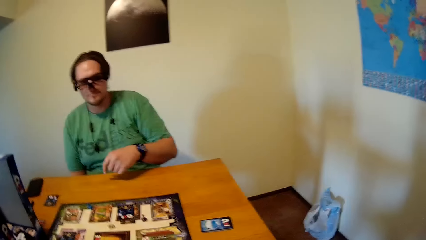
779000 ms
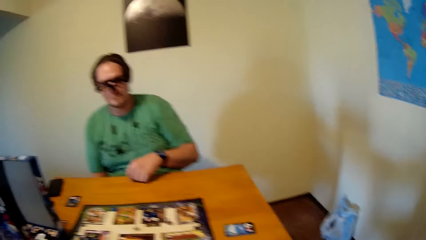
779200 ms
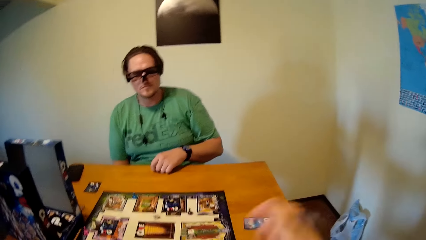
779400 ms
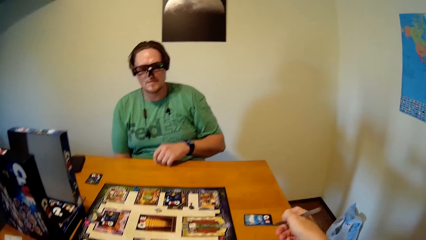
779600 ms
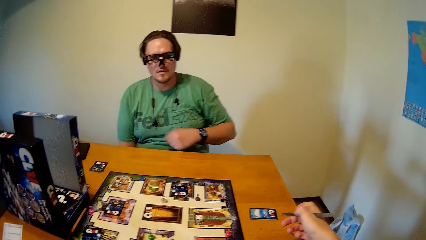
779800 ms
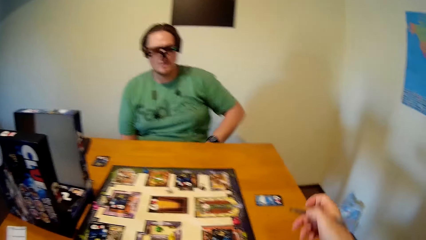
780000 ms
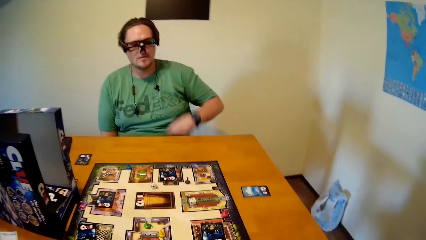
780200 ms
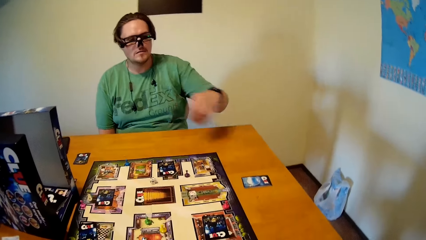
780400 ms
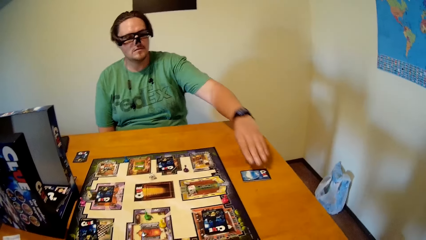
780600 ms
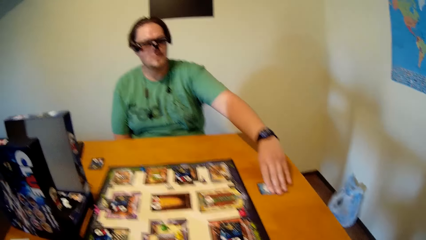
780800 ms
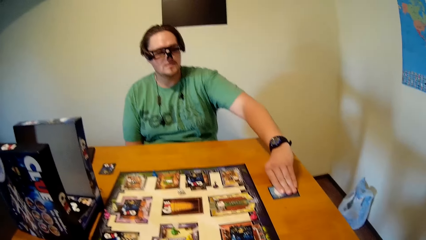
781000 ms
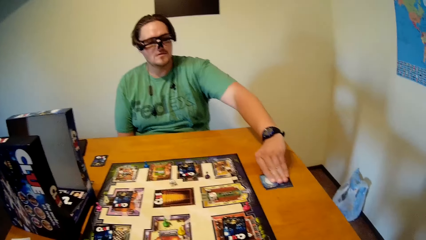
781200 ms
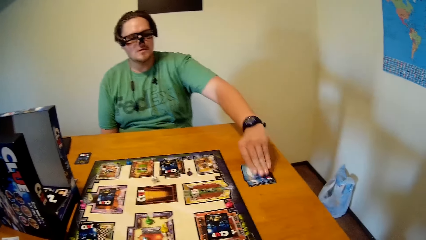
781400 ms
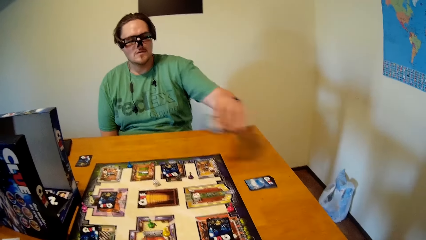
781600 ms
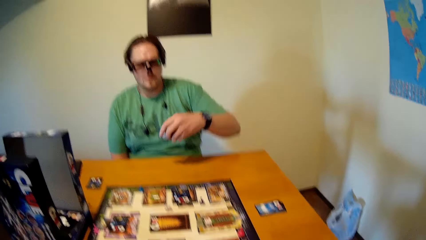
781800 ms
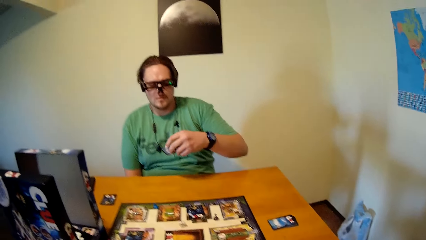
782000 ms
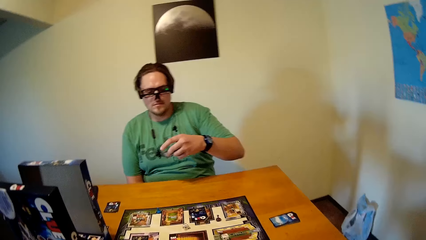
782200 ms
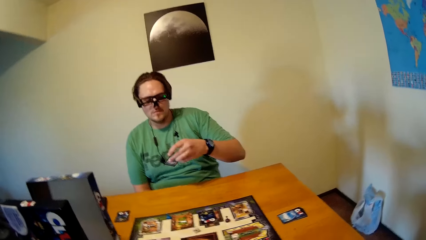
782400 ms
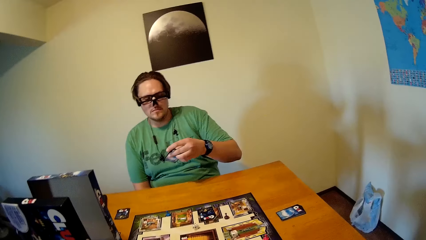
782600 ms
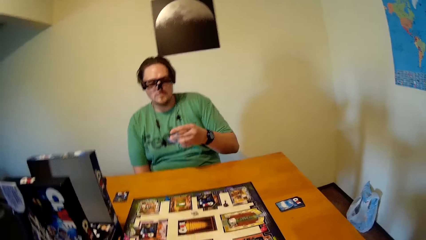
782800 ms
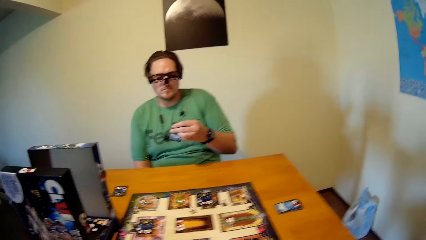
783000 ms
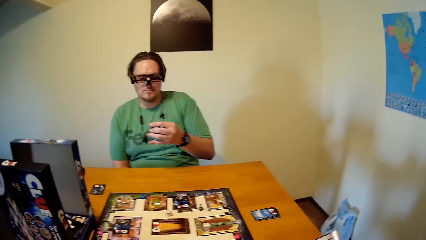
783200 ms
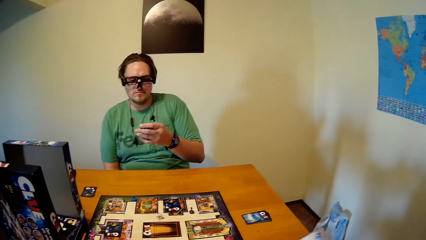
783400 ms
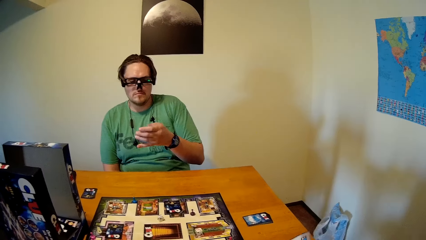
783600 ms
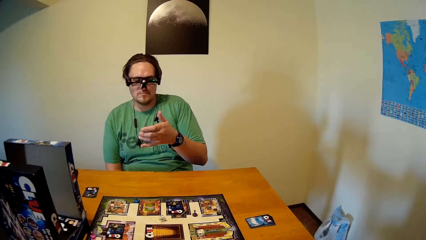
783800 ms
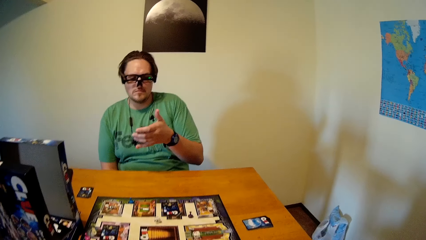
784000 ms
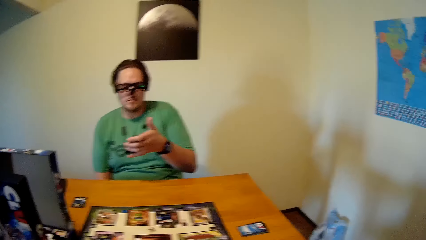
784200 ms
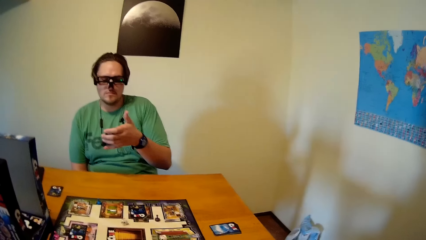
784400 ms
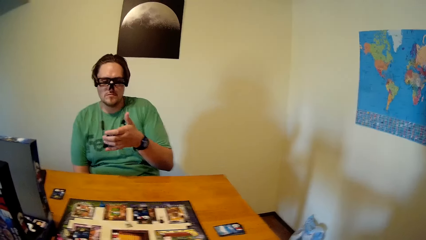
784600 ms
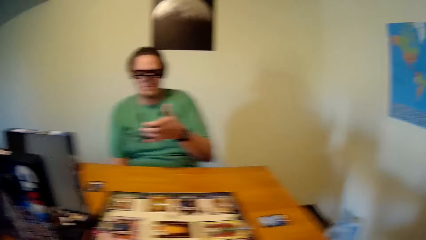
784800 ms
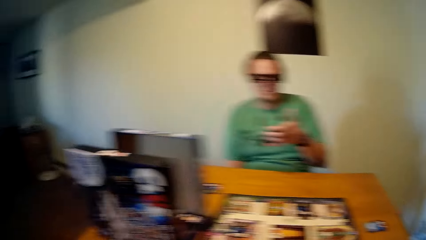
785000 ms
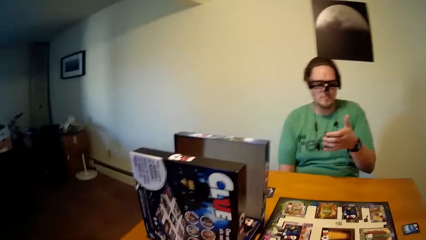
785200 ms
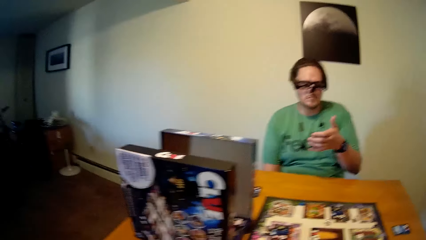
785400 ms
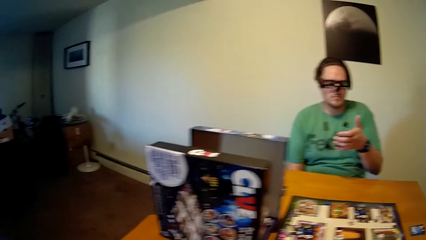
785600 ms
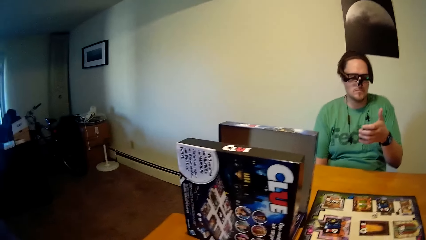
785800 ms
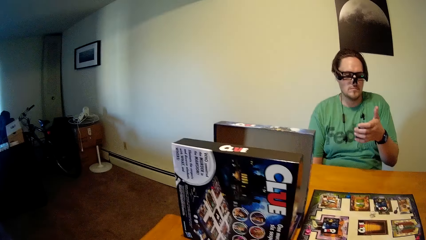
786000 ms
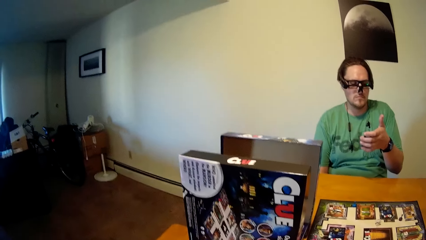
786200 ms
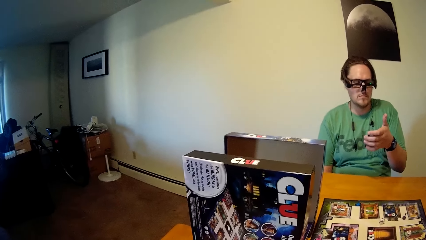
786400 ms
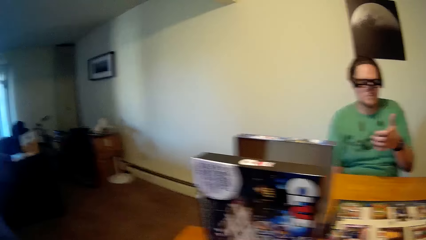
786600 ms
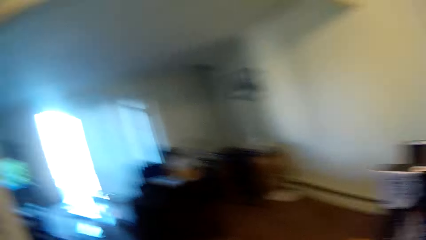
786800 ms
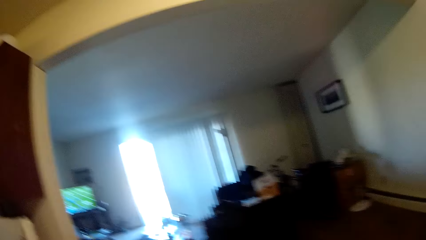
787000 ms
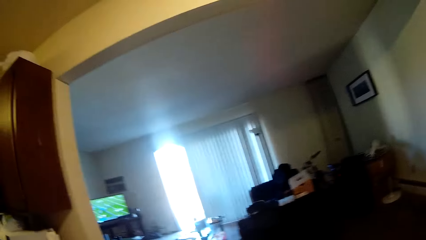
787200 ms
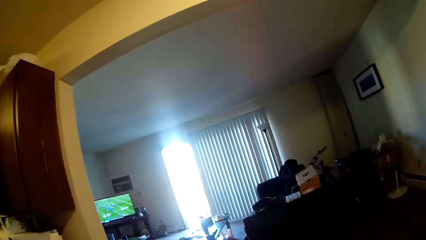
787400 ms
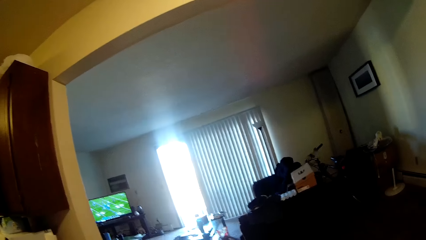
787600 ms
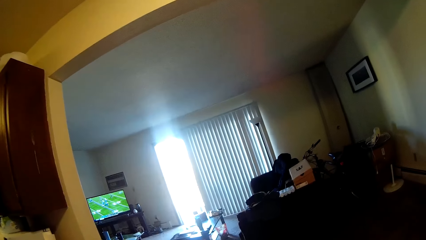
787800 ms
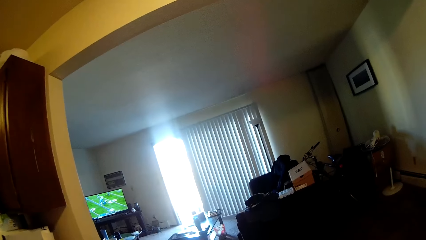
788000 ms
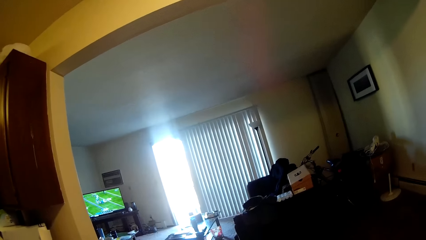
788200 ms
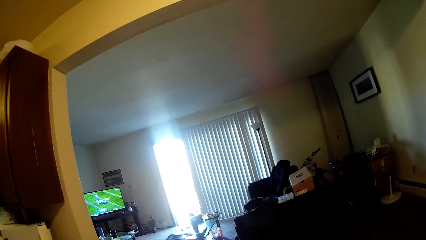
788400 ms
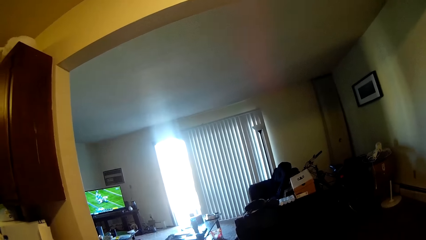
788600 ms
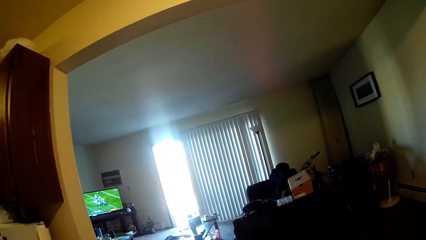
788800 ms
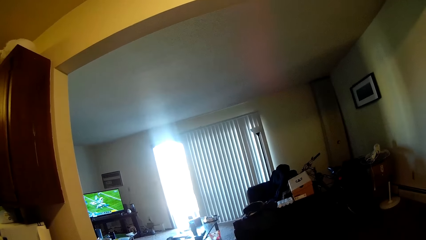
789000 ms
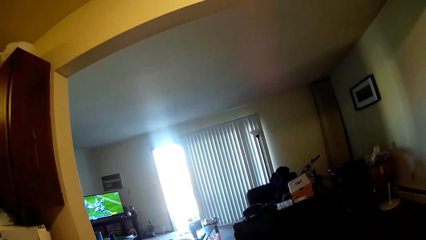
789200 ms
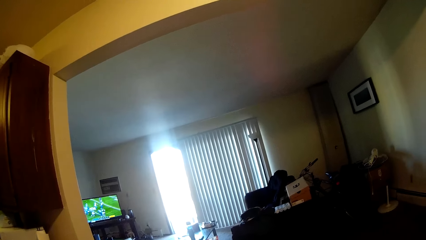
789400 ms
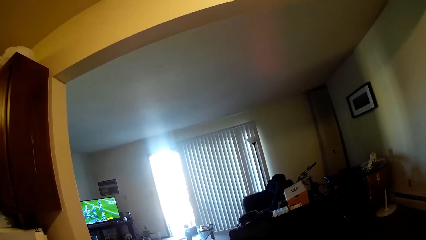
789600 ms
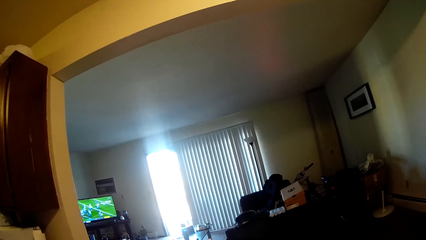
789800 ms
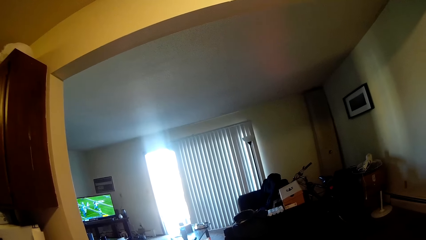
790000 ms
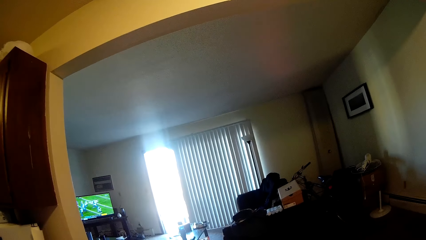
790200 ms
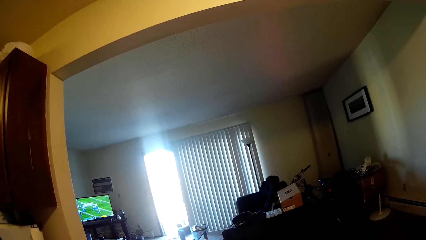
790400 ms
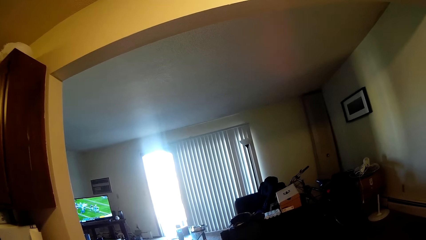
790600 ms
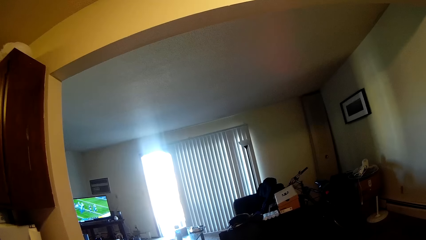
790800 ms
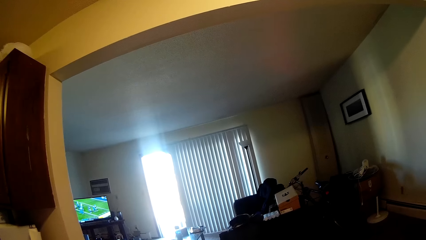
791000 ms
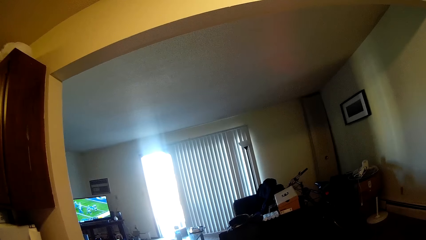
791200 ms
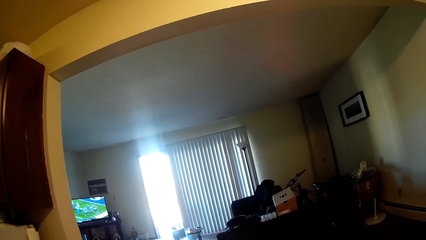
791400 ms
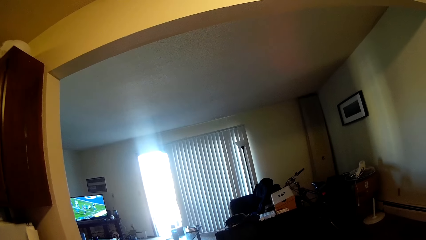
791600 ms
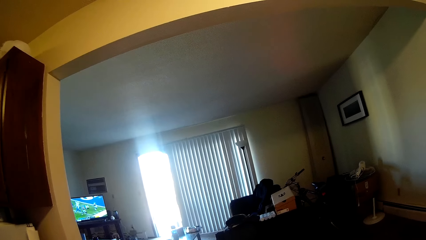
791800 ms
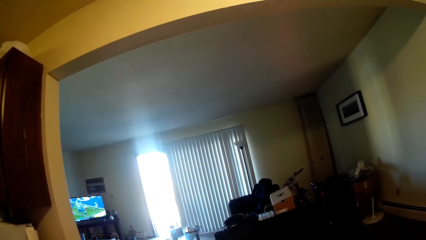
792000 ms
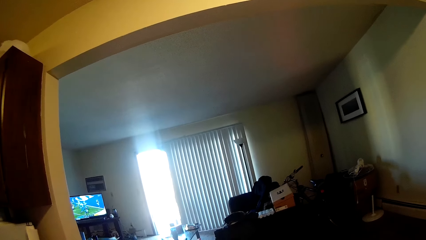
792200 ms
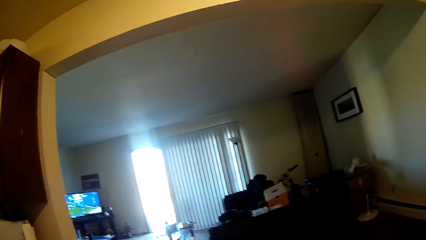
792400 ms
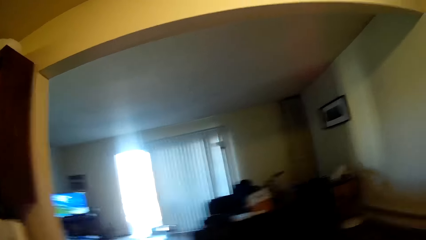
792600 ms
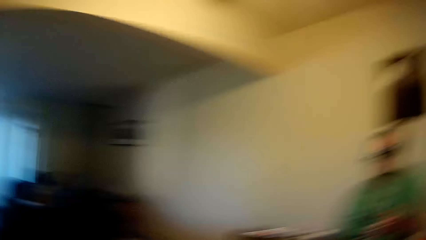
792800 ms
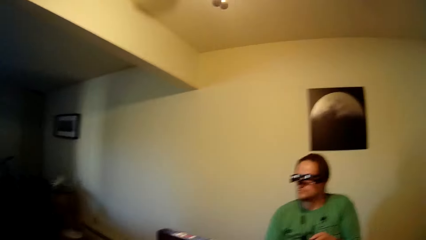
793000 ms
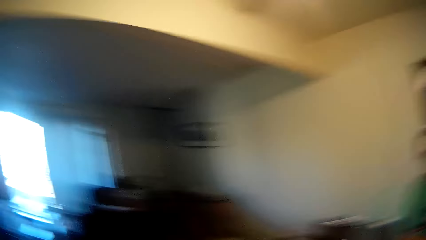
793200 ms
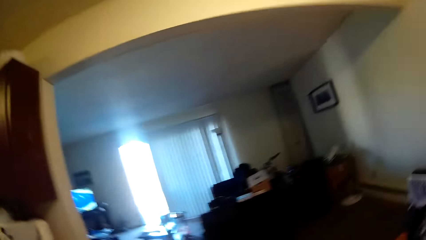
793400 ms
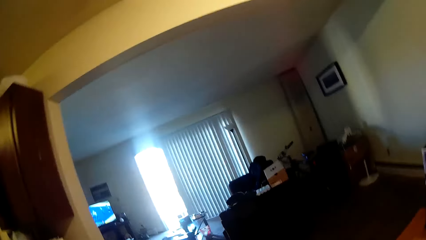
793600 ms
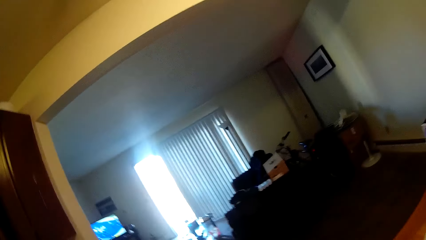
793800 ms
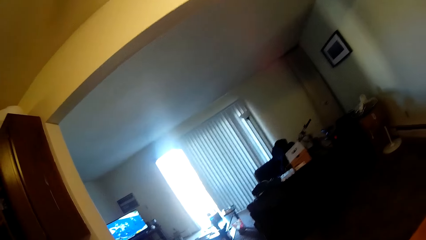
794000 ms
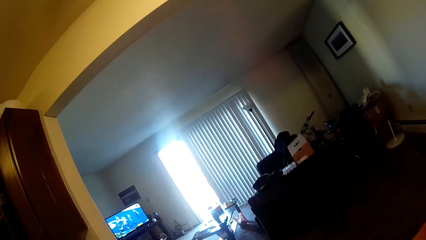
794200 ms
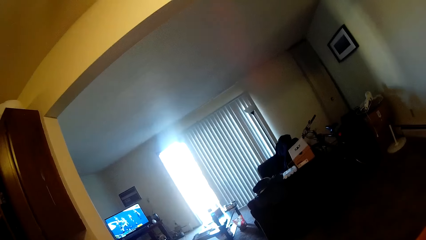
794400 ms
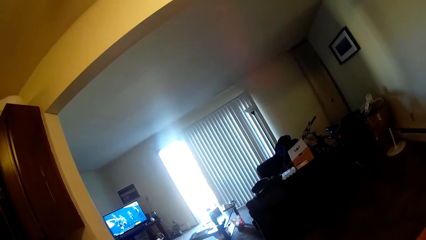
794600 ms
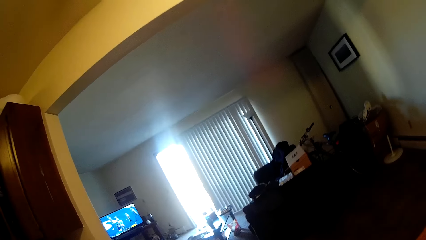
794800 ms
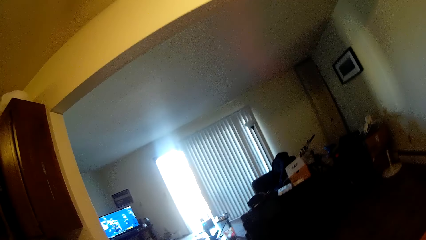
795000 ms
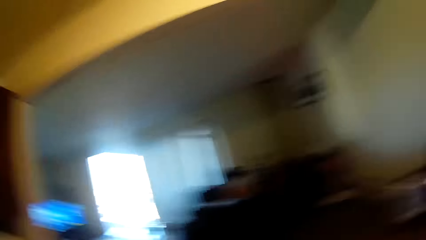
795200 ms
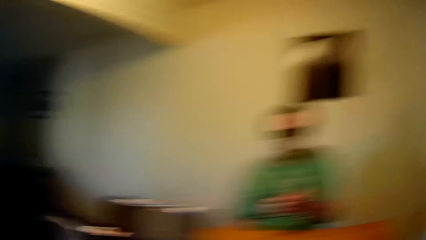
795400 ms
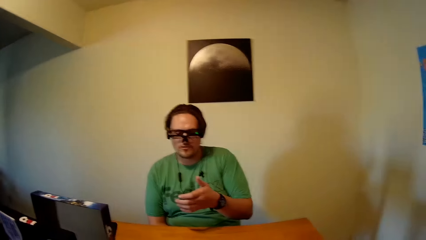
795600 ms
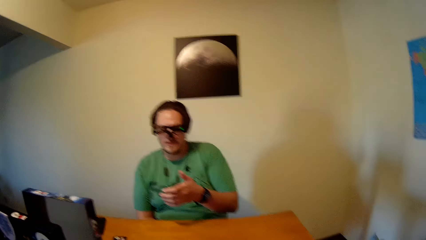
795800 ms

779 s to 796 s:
The camera wearer points at the cards on the table with the pen in his right hand. A man picks a card from the table with his left hand. The camera wearer watches the television in the room. He looks around the house. The man discusses with the camera wearer.
